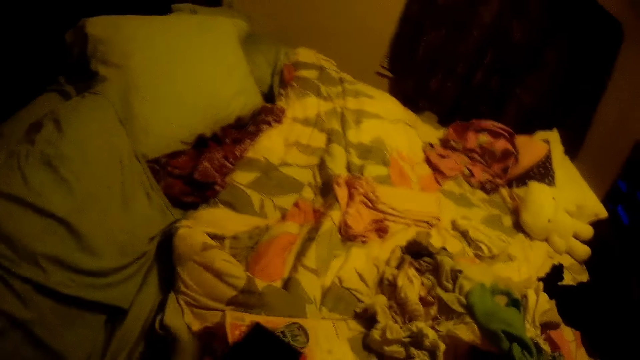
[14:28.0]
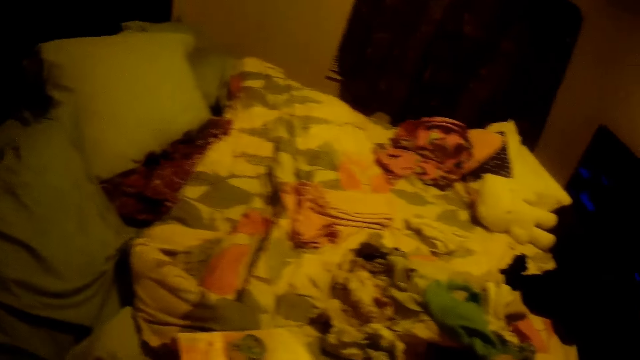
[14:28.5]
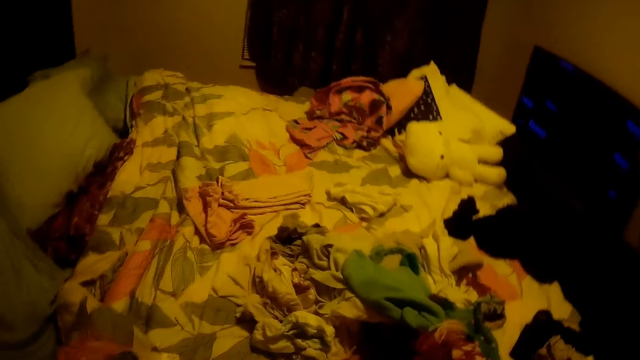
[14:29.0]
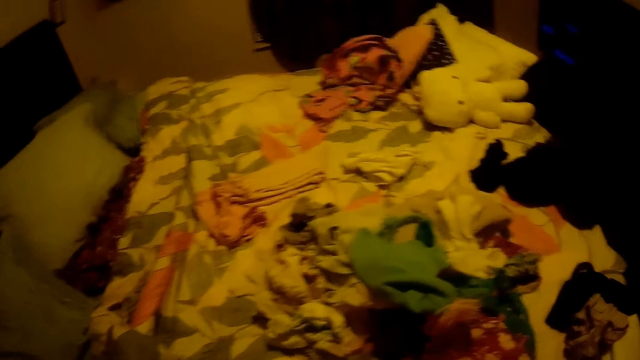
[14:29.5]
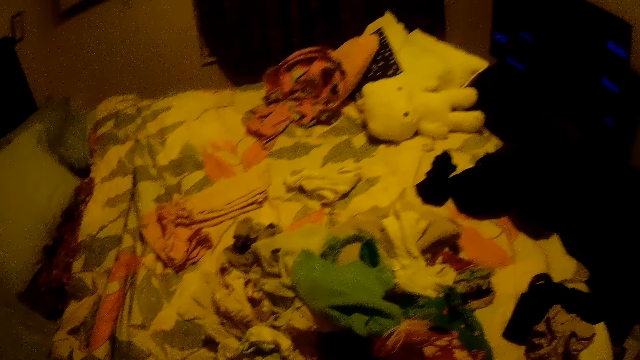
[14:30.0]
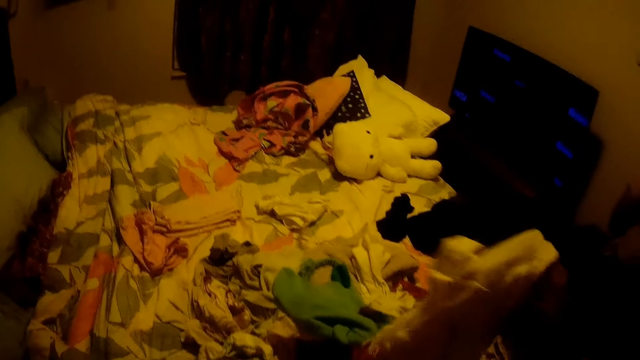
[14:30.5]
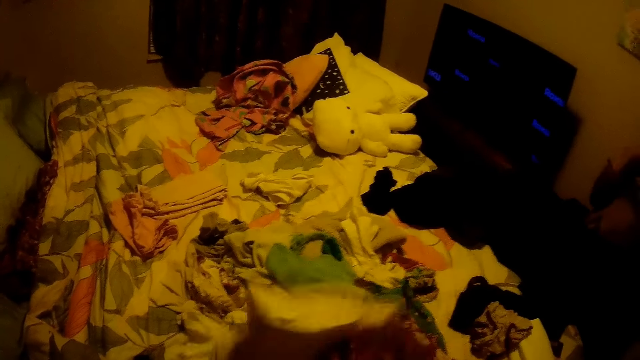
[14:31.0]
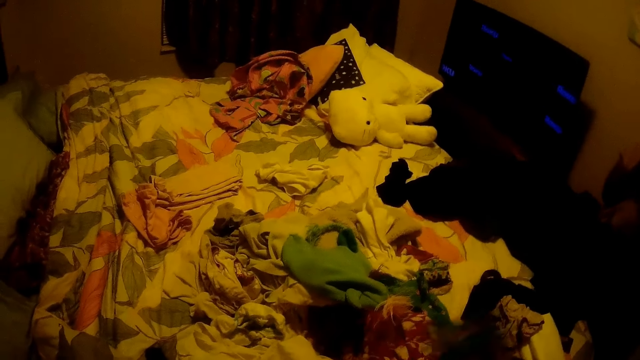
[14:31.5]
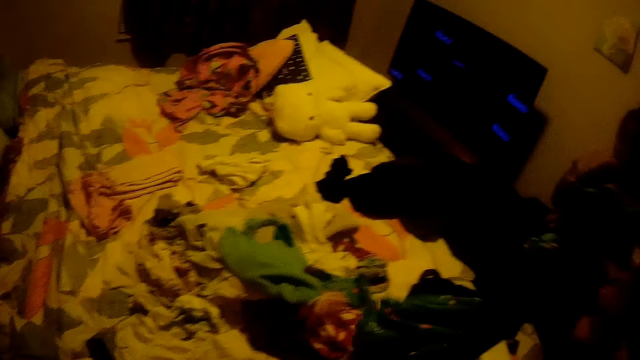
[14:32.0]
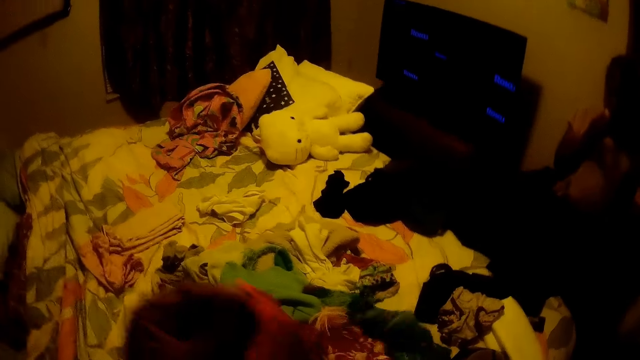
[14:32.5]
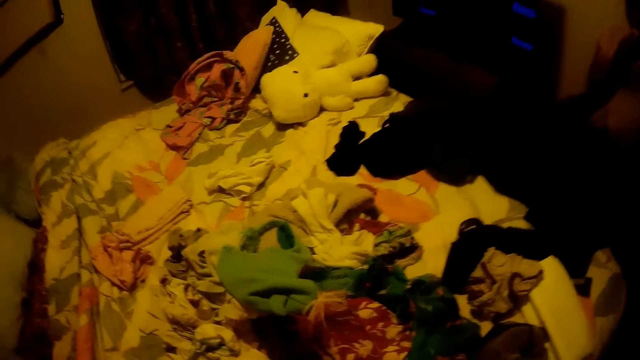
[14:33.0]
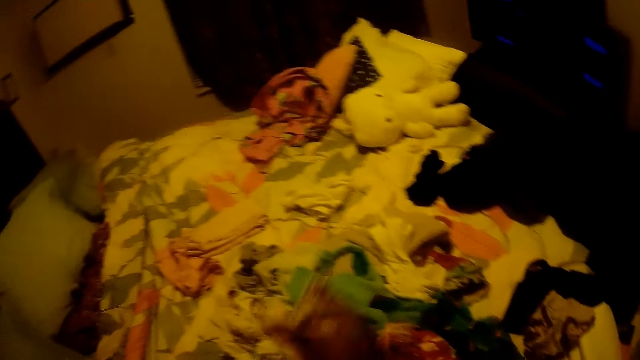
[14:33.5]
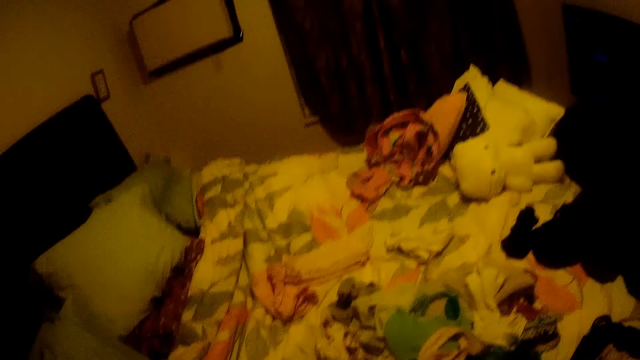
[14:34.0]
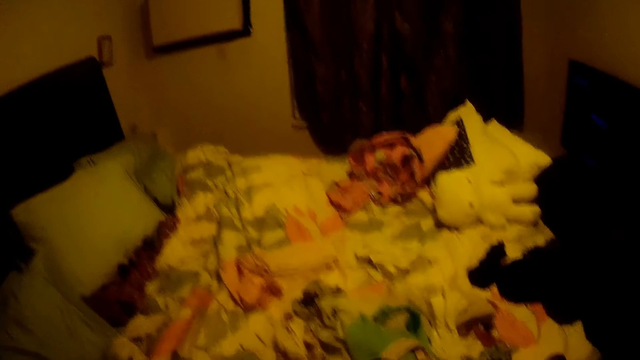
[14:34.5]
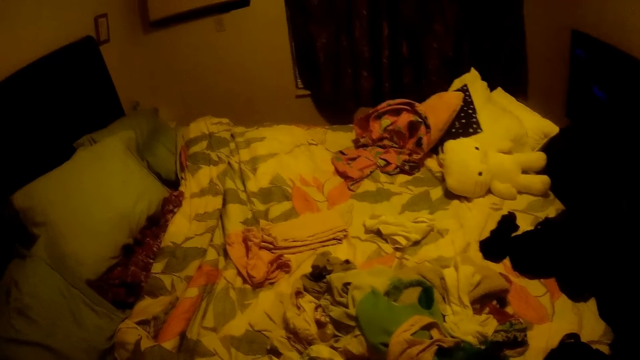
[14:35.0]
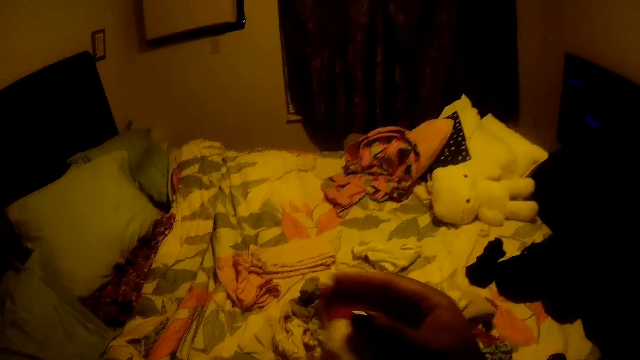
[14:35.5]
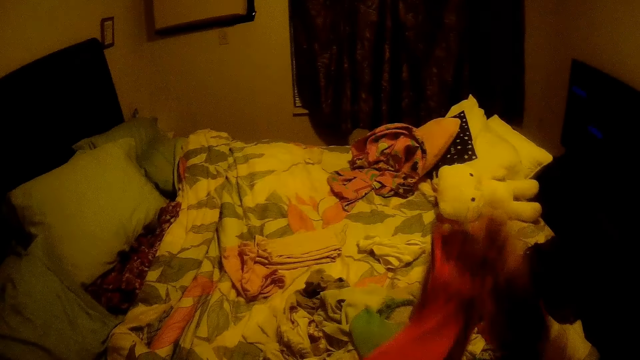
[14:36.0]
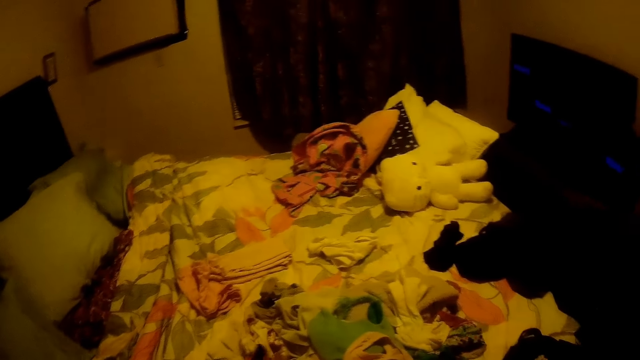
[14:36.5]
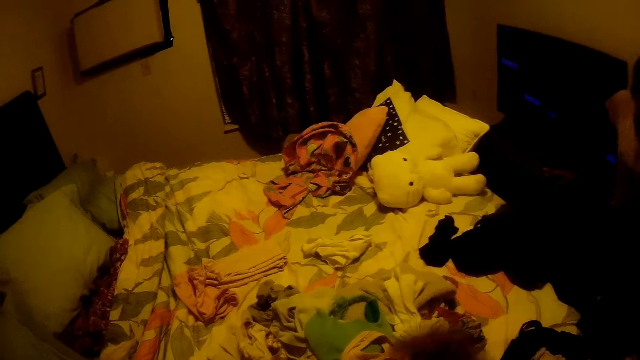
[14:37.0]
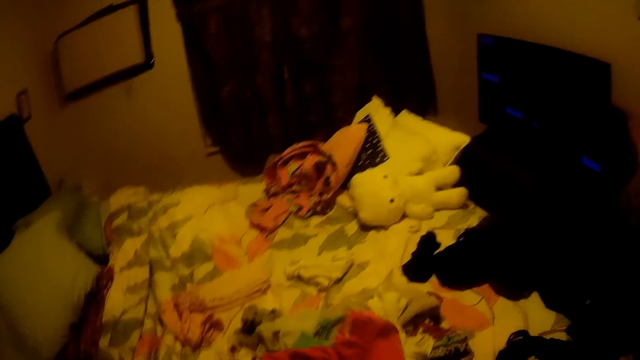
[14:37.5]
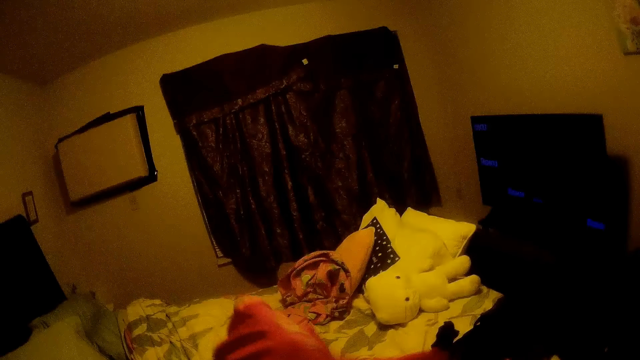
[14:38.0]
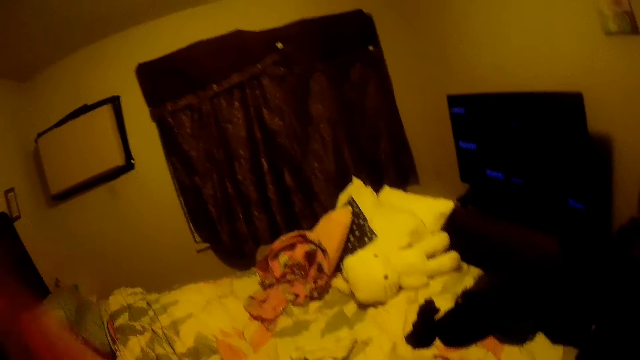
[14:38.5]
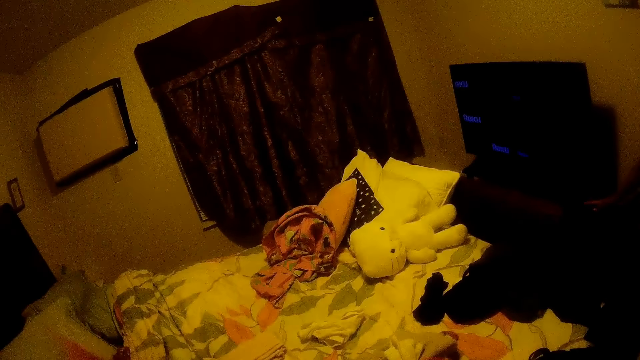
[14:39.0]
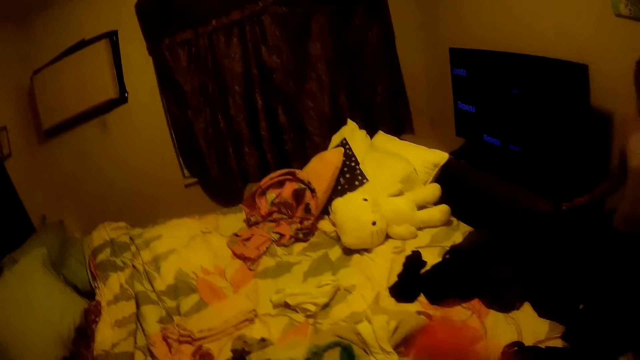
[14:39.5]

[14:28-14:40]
The camera wearer moves papers on the bed. She picks up a phone from the bed. She moves a duvet on the bed. She picks up a cloth from the bed with her right hand. She holds the cloth with a hand. She drops the cloth on the bed with her right hand. She picks up the cloth from the bed with her right hand and drops the cloth on the bed with her right hand. She picks up the cloth from the bed with her left hand. She holds the cloth with a hand. She moves the cloth on the bed with her right hand. She moves the cloth on the bed with her right hand again. She picks up the cloth on the bed. She puts down the cloth on the bed. She picks up the cloth on the bed. She holds the cloth with both hands.

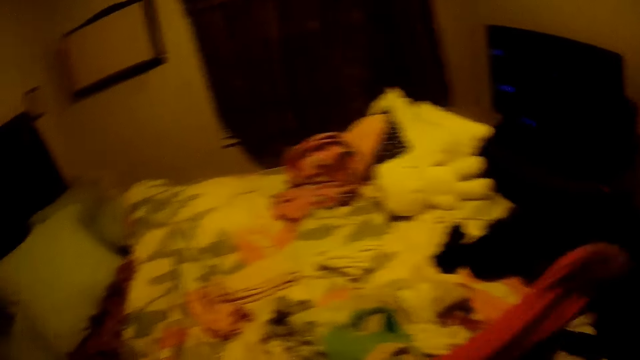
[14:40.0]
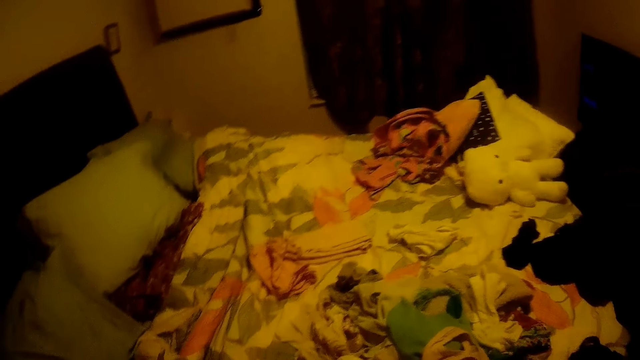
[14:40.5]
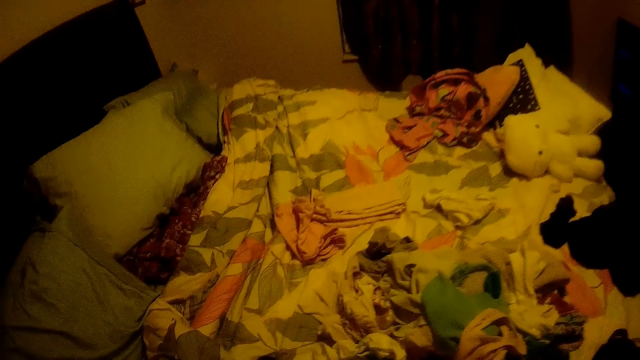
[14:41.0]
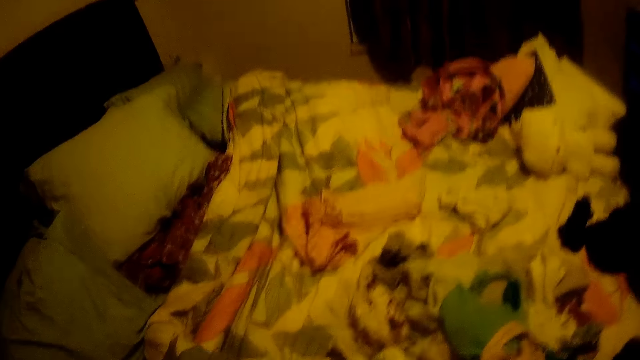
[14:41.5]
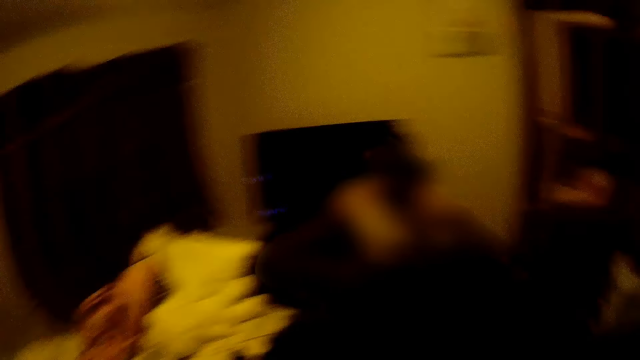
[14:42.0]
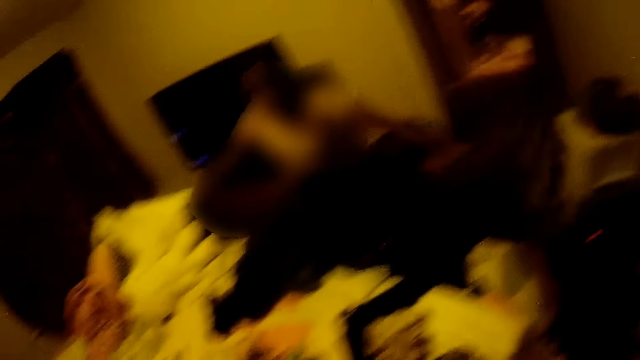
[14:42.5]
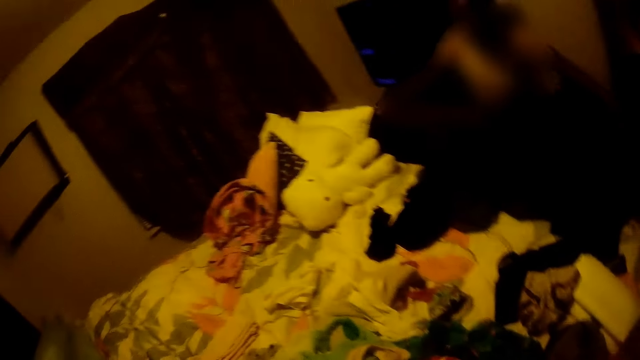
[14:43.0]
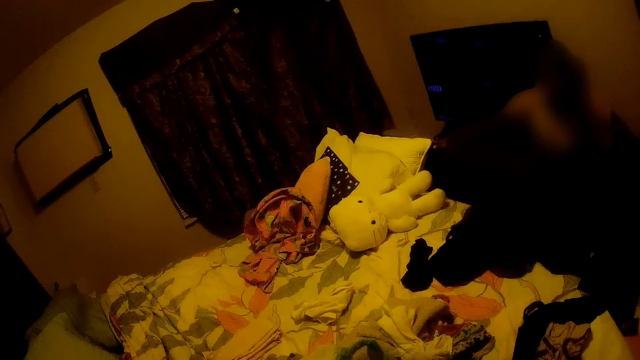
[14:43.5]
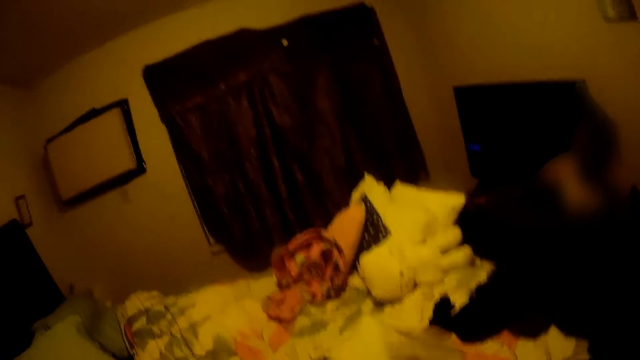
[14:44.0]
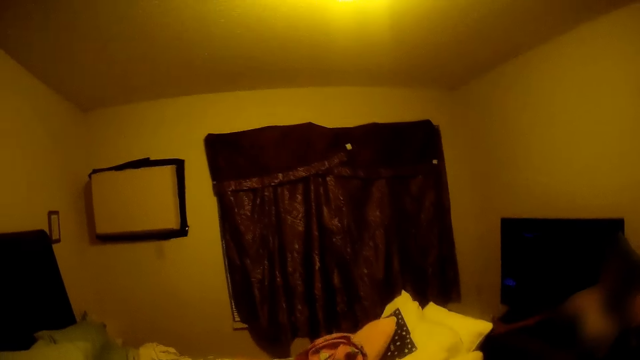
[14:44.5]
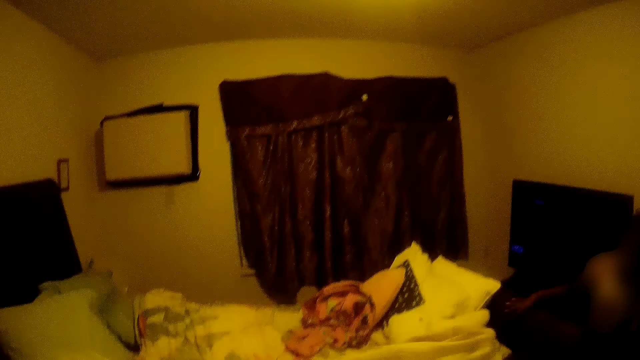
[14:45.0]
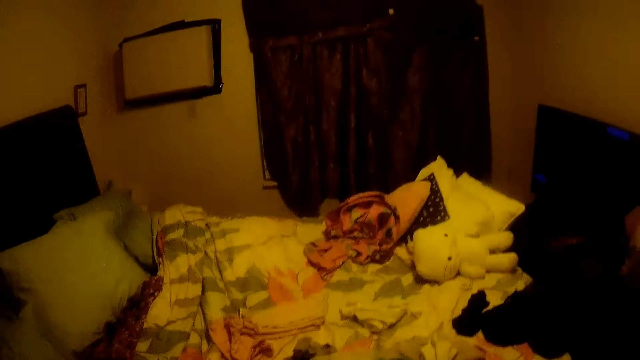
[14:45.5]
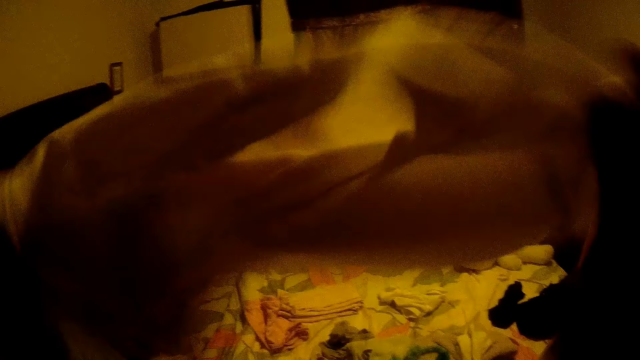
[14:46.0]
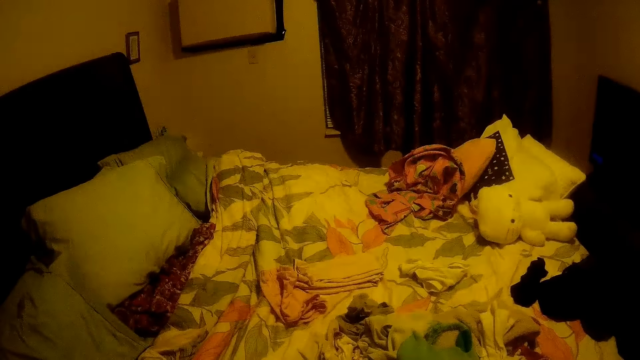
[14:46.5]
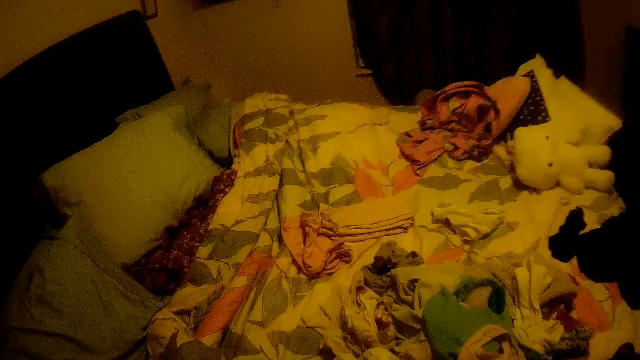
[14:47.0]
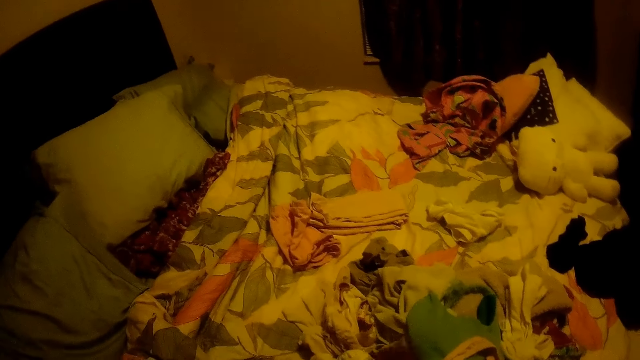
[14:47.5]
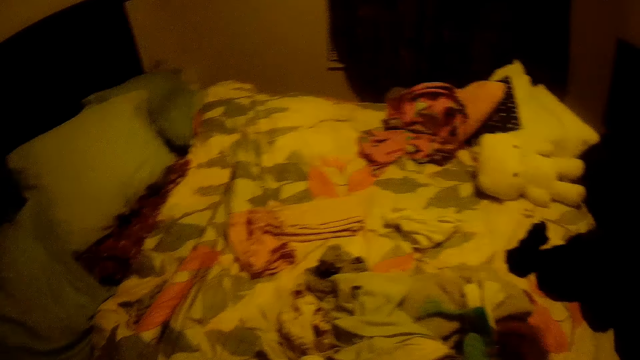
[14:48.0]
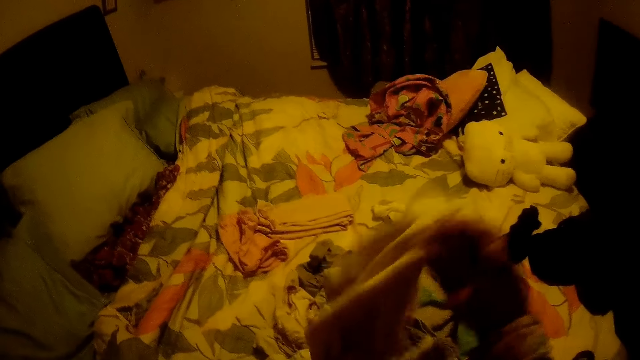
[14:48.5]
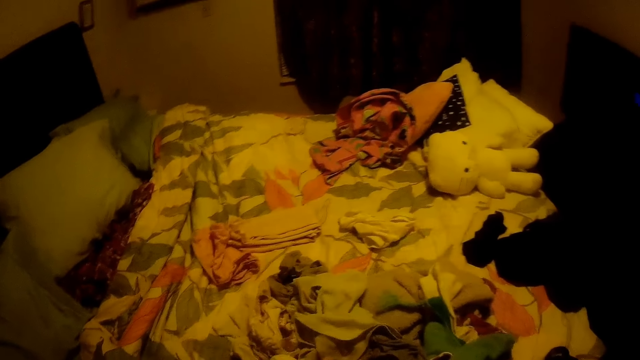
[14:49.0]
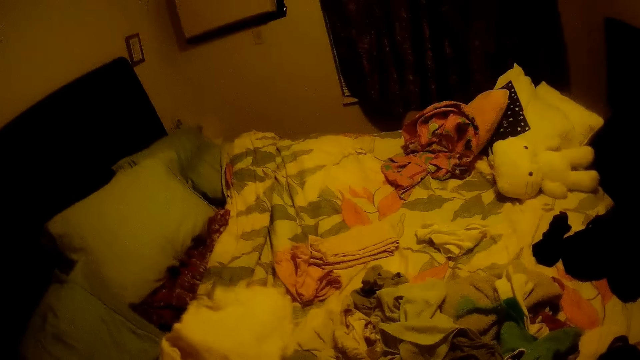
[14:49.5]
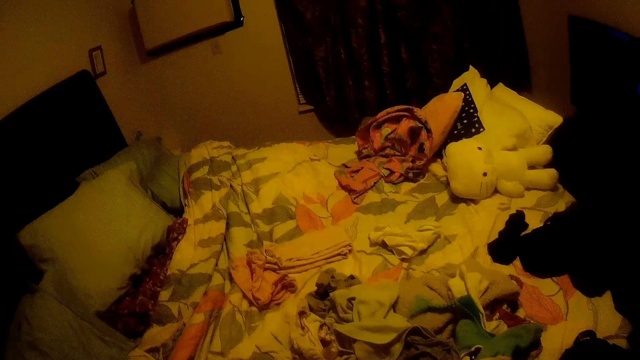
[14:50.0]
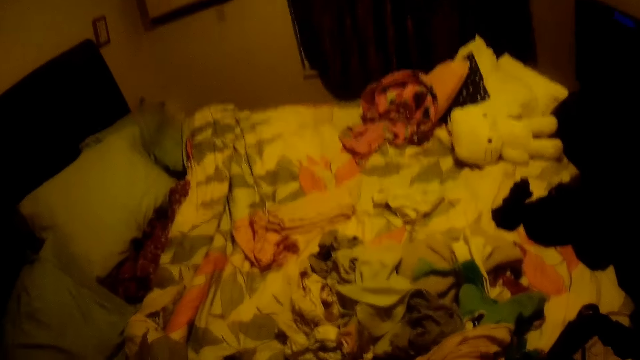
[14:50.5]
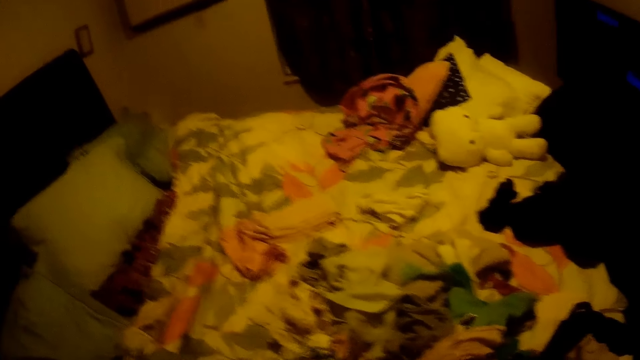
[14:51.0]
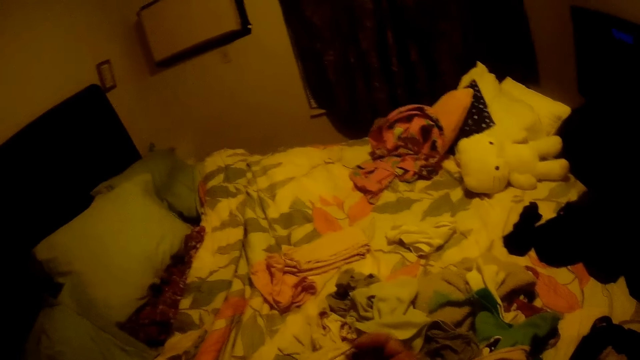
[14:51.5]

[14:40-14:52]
The camera wearer pulls a cloth. A person stretches hands. The camera wearer moves the cloth. She holds the cloth with both hands. She sifts the cloth with hands. She flings out the cloth with both hands. She picks up the cloth from the bed with her right hand.
